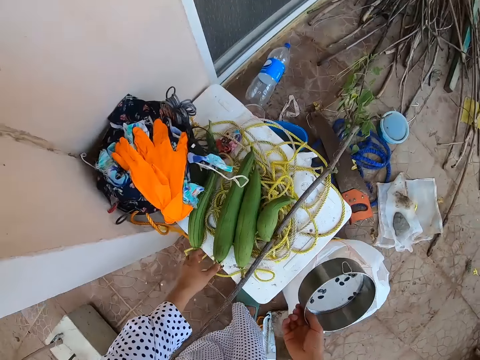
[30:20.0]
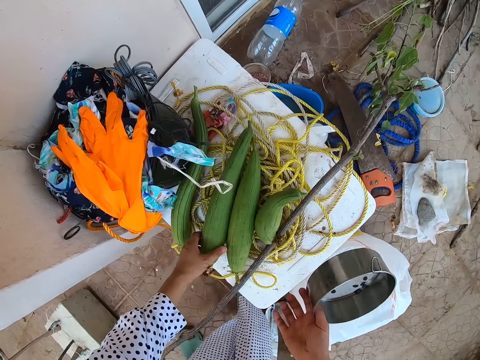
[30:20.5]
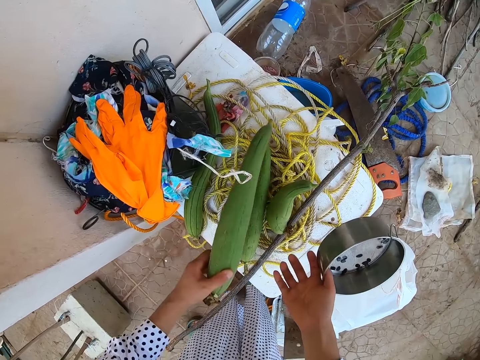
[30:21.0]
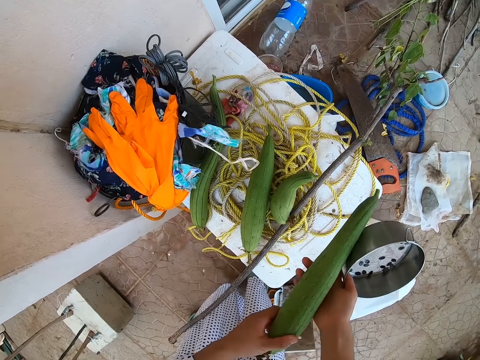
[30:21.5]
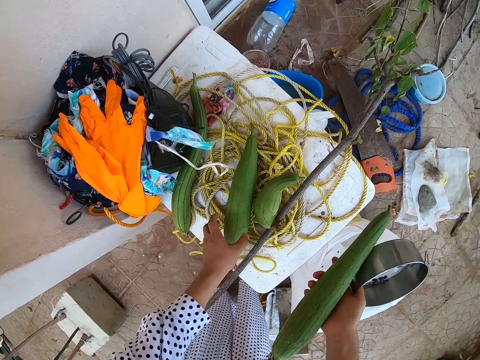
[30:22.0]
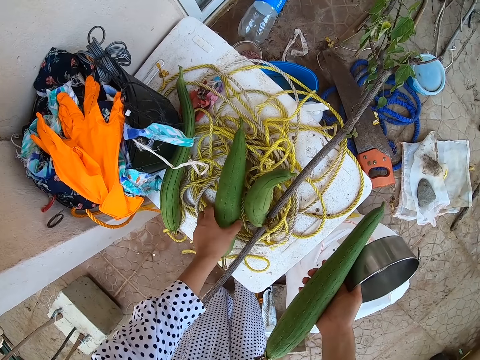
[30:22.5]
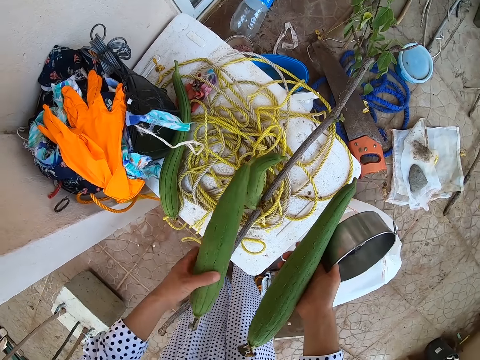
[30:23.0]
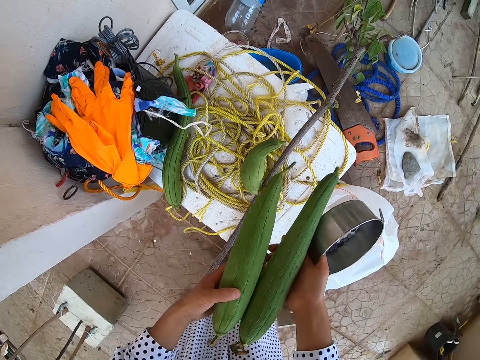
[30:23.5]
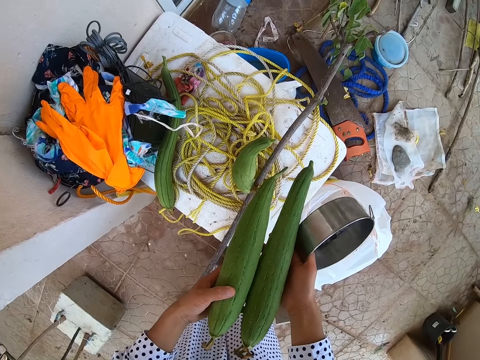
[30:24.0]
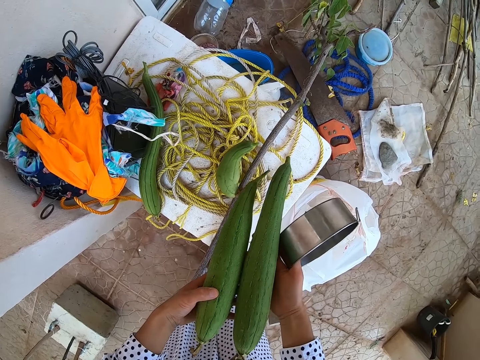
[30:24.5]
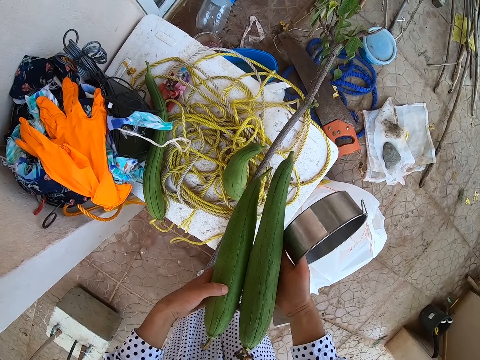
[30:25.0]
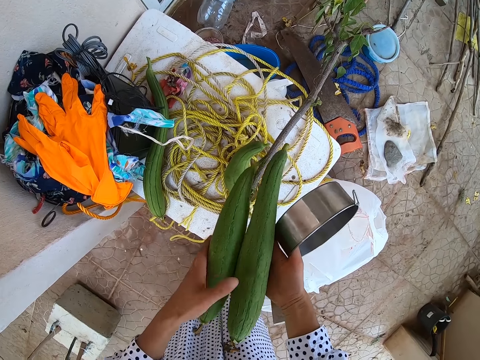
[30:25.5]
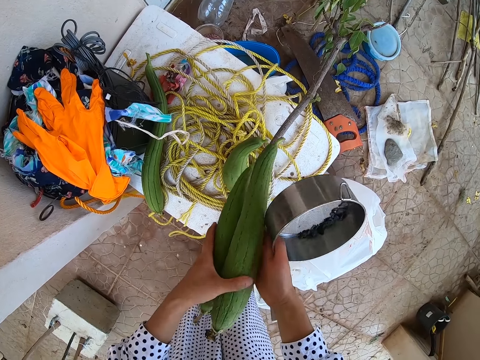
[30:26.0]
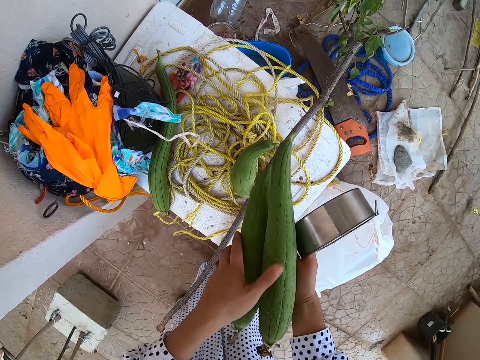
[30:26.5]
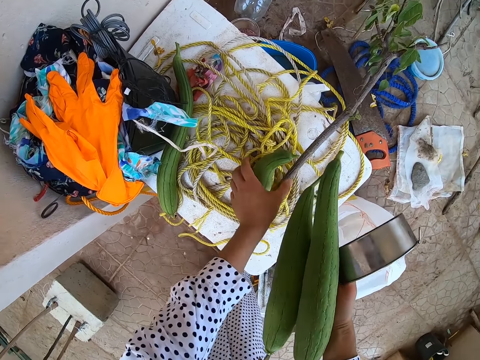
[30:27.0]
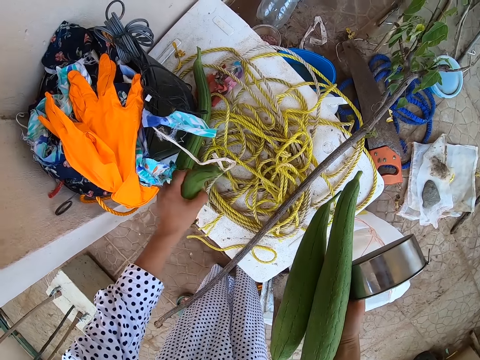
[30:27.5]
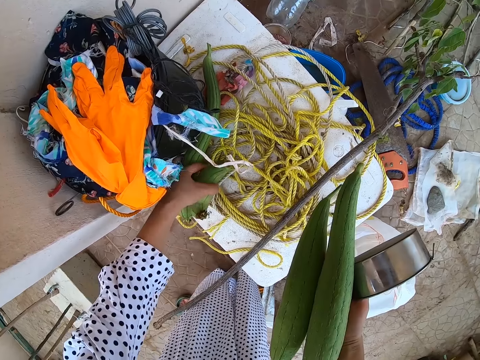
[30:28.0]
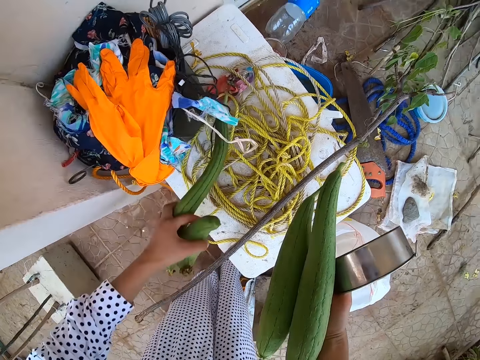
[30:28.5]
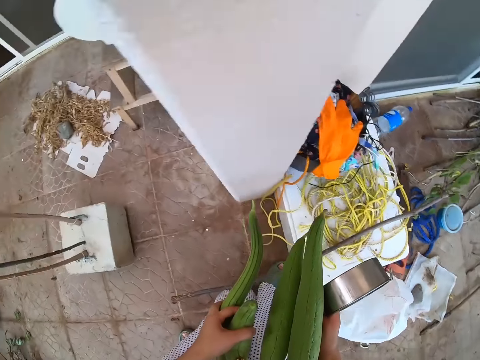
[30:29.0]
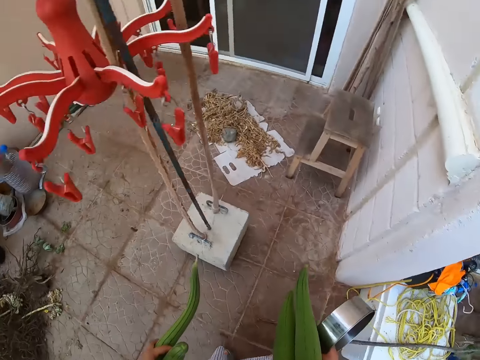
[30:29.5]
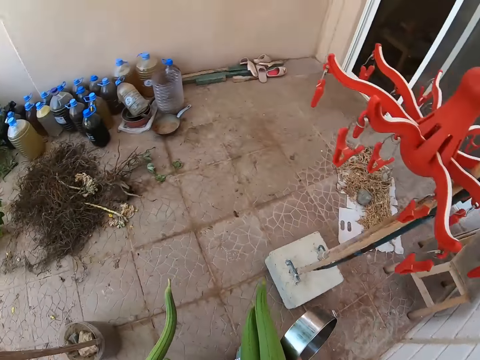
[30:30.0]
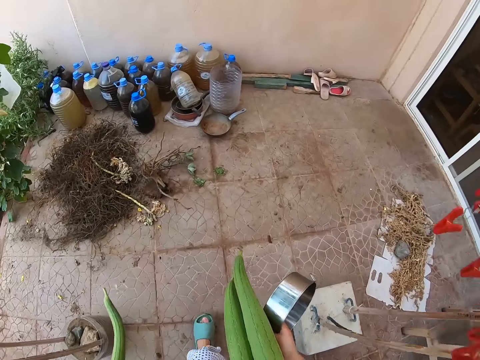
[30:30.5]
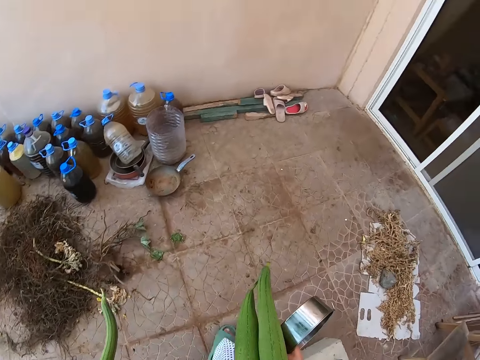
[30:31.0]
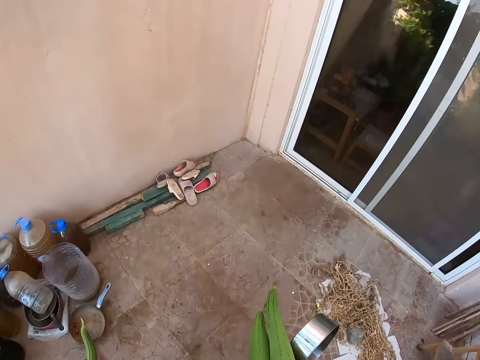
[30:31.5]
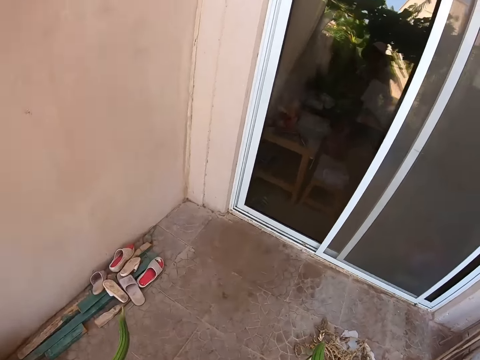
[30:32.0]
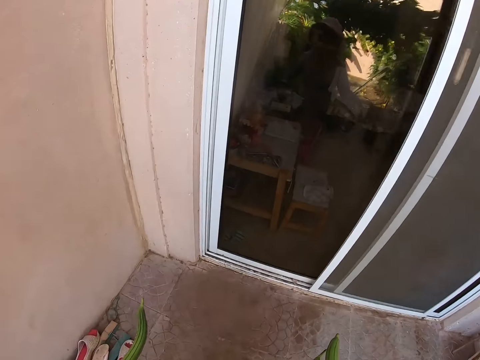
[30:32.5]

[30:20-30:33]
The camera wearer takes a cucumber. They take another cucumber. They hold the cucumbers. They take another cucumber. They take another cucumber. They walk around. They pick up four parts of the plant.

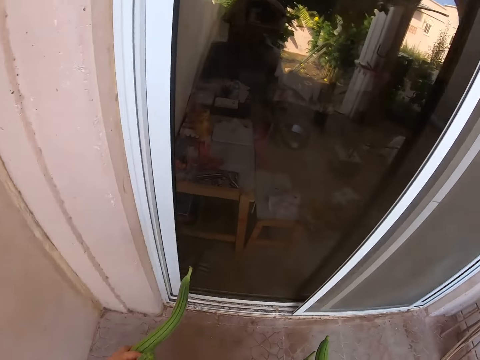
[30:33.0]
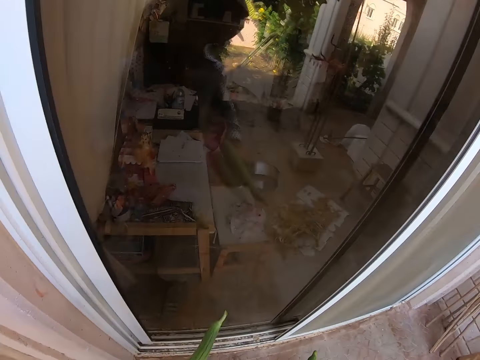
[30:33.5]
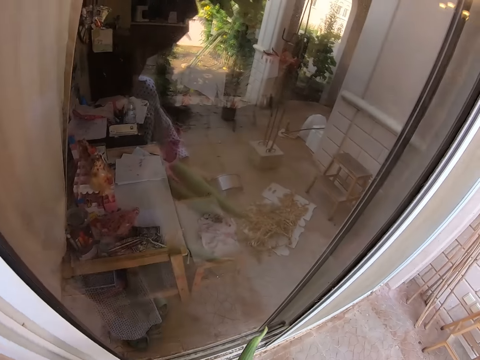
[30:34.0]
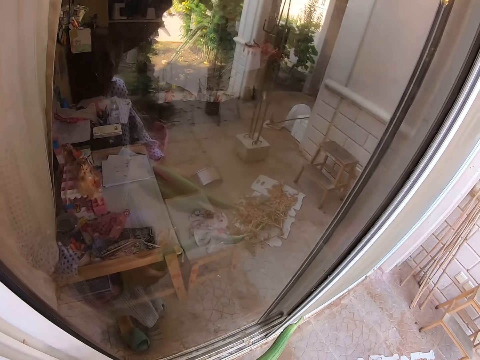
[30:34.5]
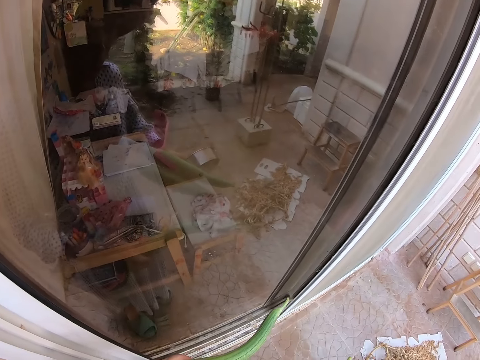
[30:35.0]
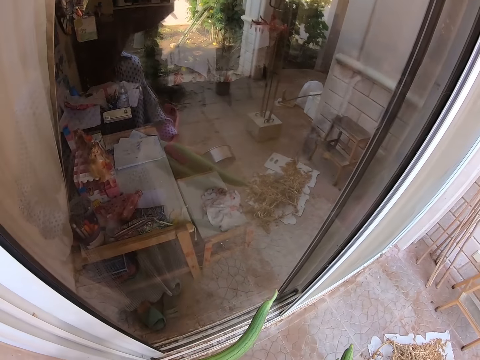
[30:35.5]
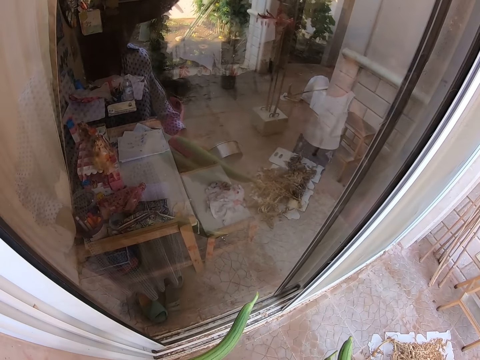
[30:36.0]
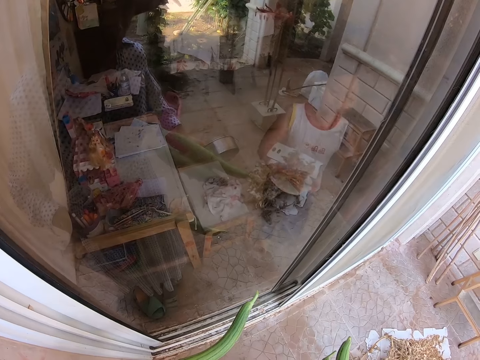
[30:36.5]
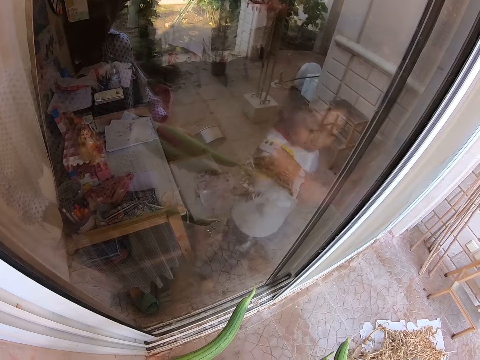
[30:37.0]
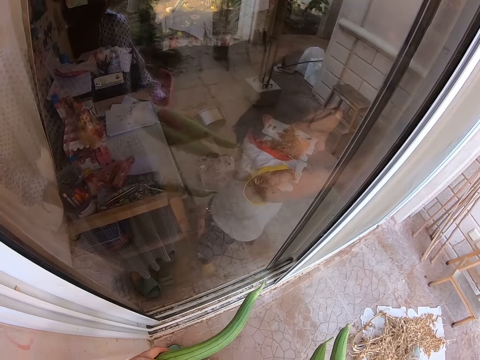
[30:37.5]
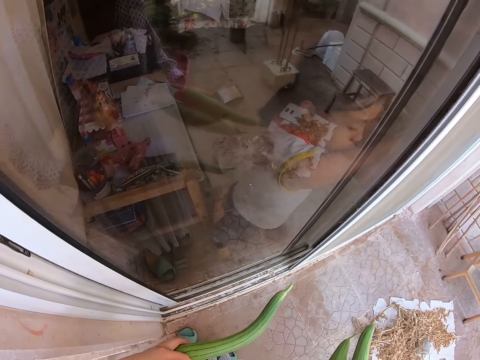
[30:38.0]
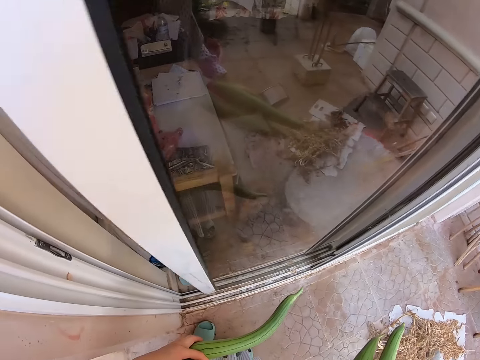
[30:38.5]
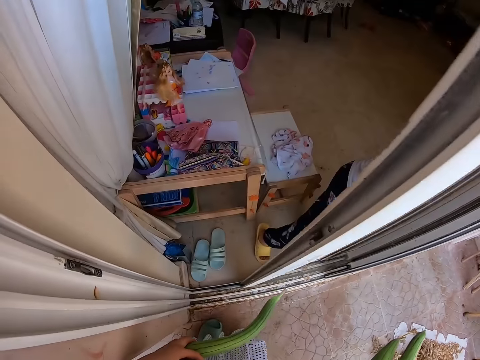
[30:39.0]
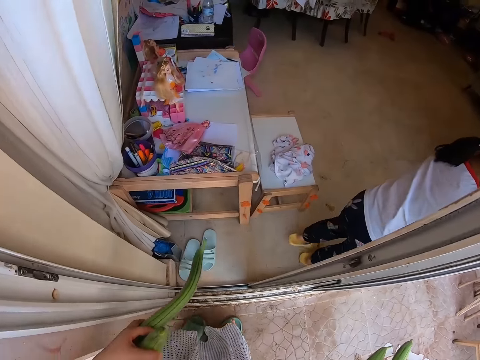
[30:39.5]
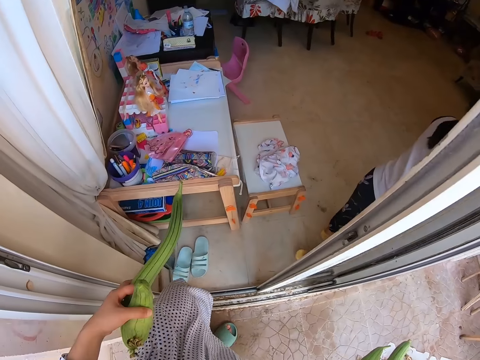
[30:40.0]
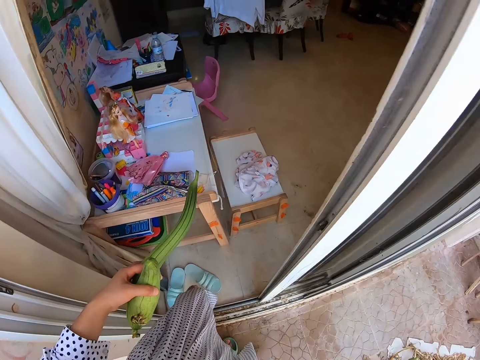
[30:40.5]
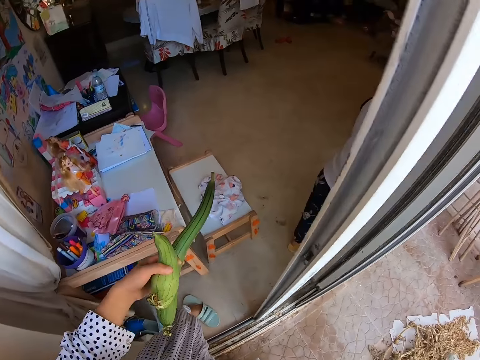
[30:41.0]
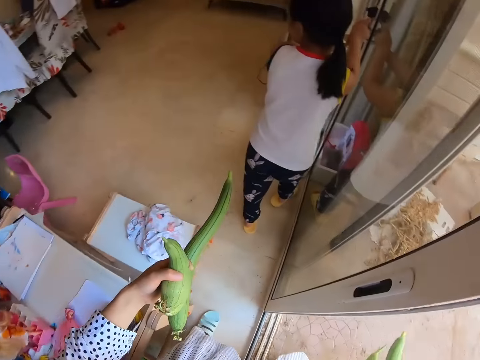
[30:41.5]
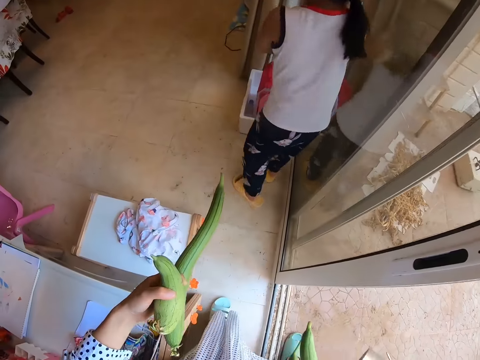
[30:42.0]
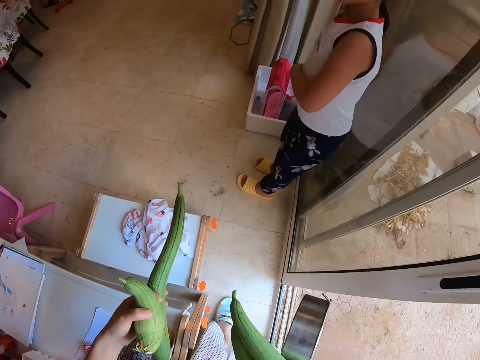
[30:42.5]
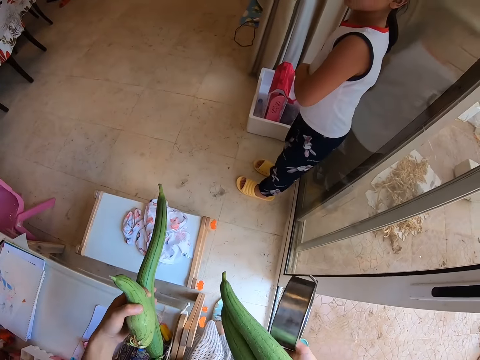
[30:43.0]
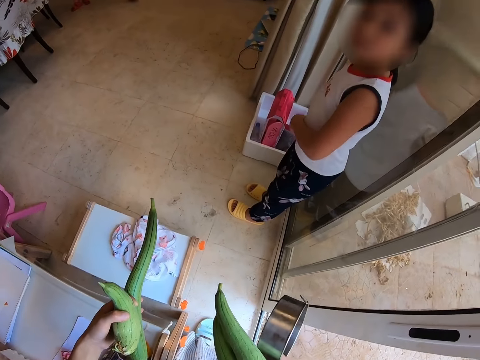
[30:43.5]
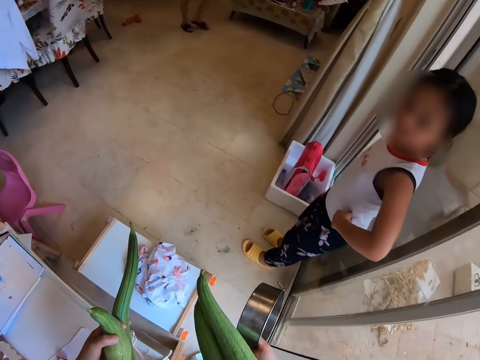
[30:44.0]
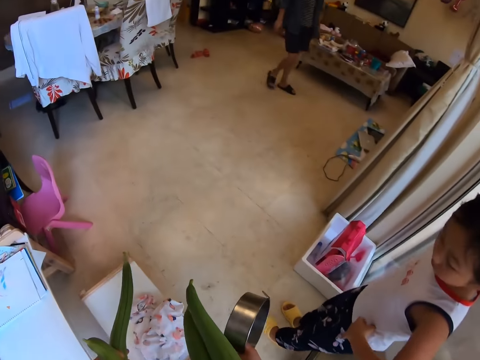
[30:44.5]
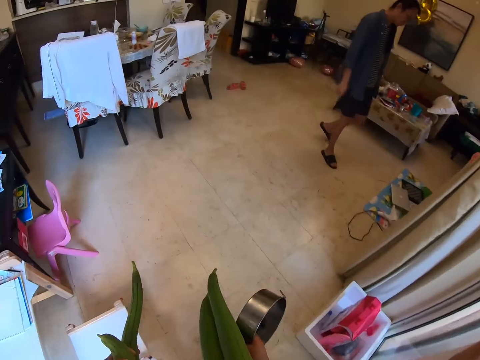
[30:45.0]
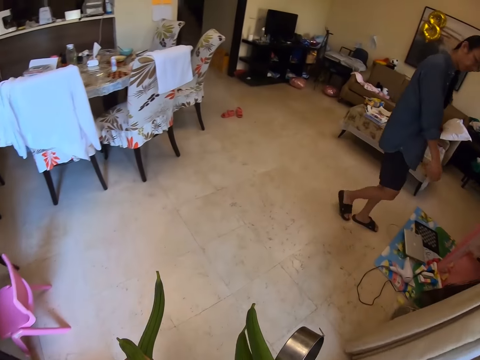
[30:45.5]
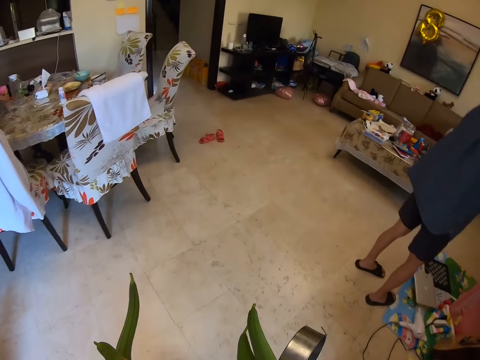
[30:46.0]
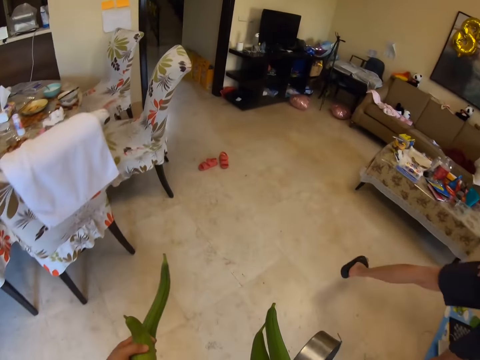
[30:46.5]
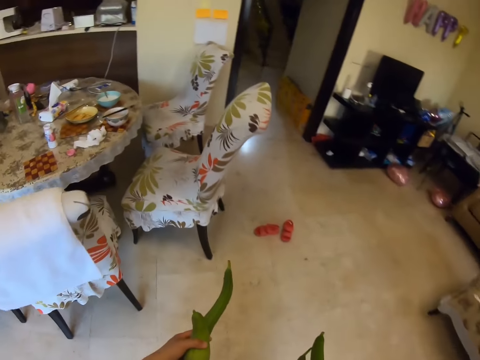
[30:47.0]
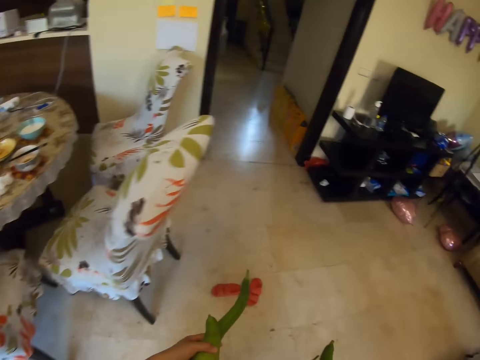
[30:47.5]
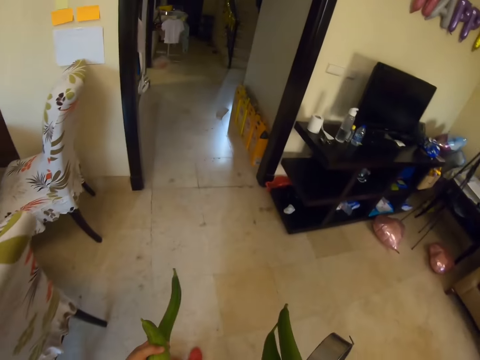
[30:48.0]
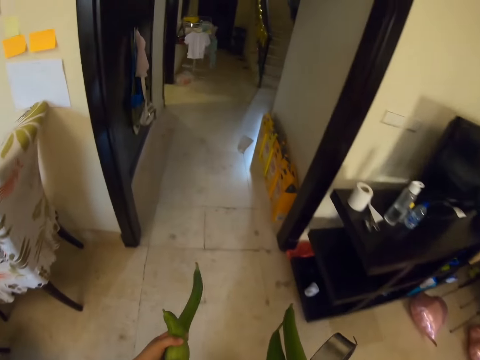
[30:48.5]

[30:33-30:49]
The camera wearer stands at a door. A child opens the door. The camera wearer walks into the room. They wear open shoes. A man walks in the house.
